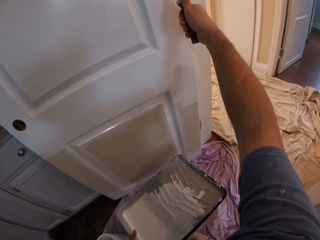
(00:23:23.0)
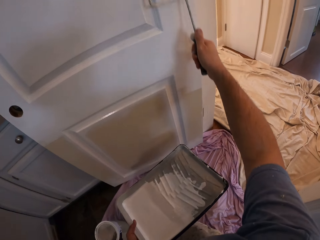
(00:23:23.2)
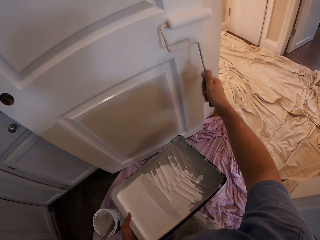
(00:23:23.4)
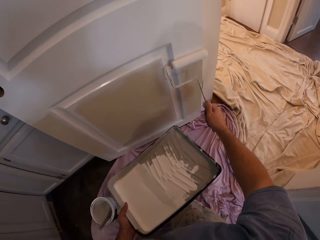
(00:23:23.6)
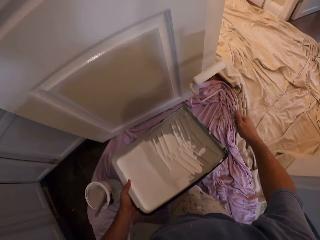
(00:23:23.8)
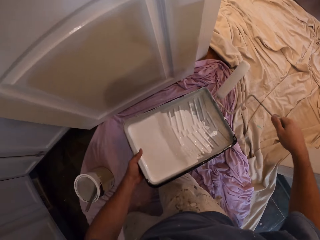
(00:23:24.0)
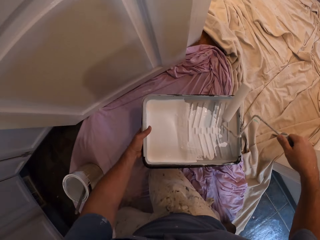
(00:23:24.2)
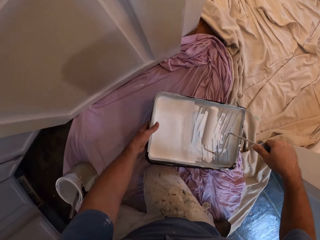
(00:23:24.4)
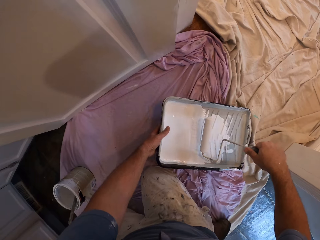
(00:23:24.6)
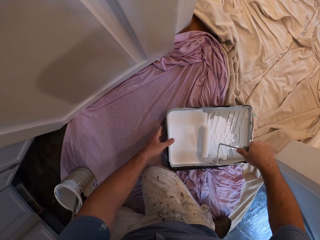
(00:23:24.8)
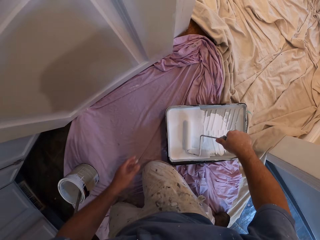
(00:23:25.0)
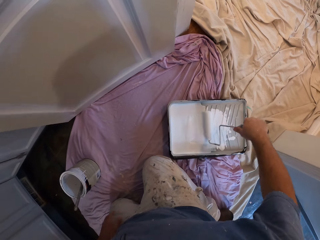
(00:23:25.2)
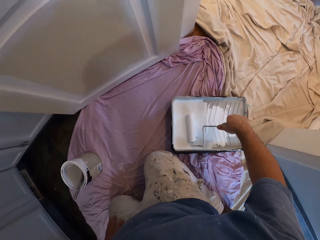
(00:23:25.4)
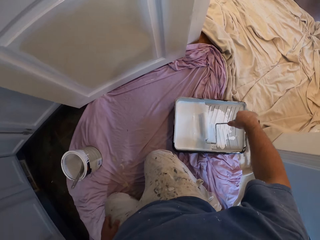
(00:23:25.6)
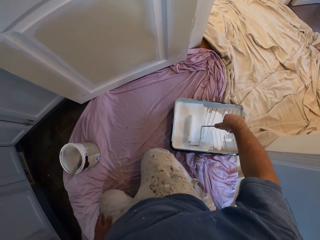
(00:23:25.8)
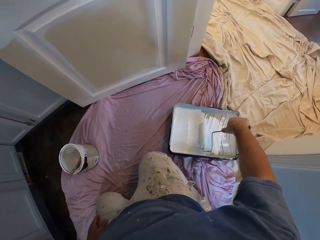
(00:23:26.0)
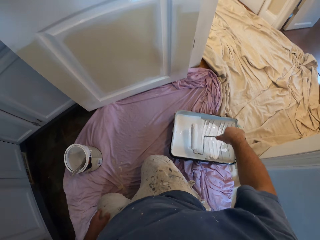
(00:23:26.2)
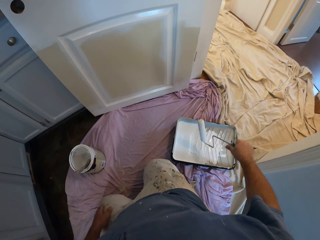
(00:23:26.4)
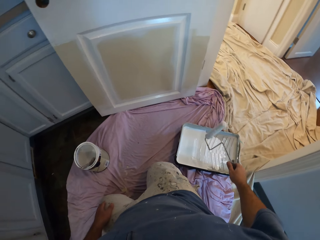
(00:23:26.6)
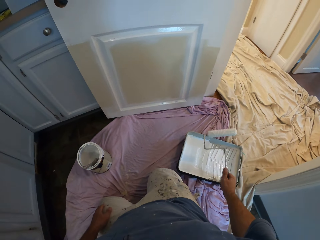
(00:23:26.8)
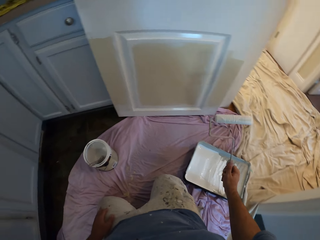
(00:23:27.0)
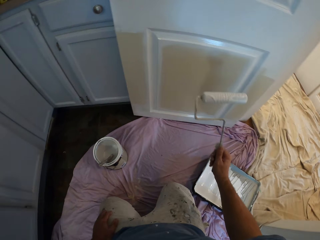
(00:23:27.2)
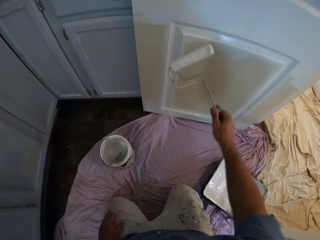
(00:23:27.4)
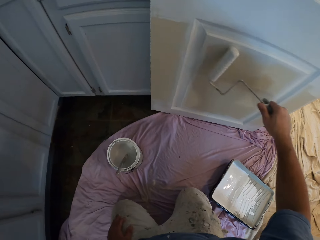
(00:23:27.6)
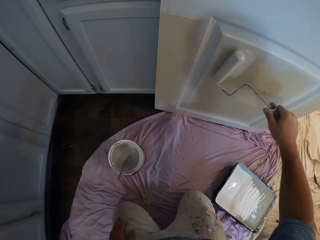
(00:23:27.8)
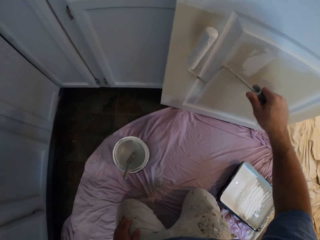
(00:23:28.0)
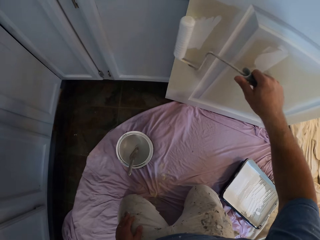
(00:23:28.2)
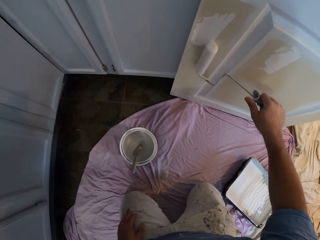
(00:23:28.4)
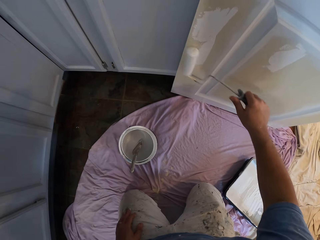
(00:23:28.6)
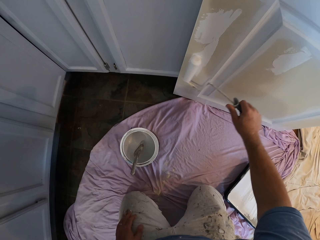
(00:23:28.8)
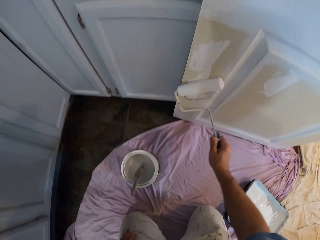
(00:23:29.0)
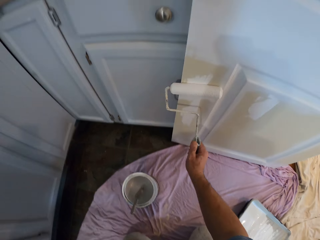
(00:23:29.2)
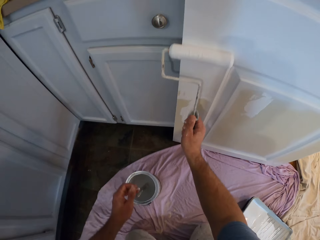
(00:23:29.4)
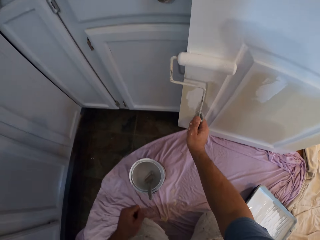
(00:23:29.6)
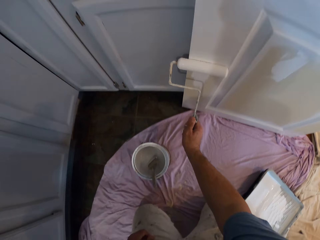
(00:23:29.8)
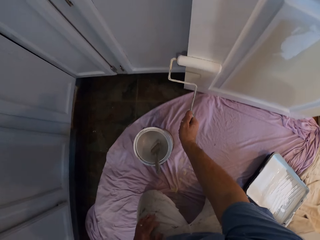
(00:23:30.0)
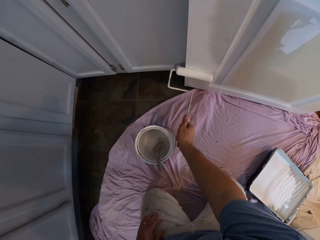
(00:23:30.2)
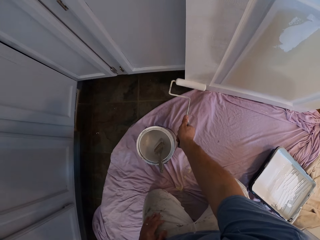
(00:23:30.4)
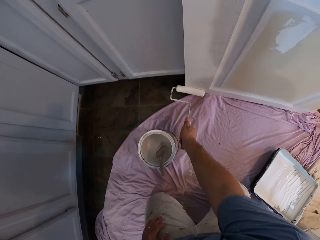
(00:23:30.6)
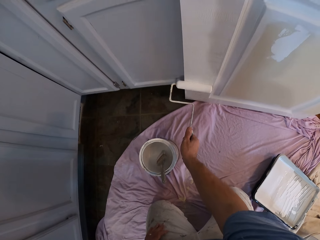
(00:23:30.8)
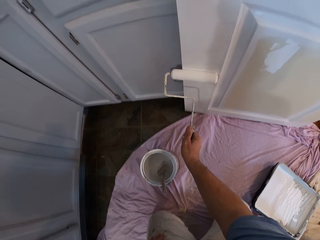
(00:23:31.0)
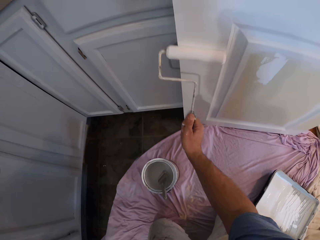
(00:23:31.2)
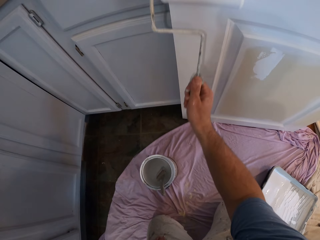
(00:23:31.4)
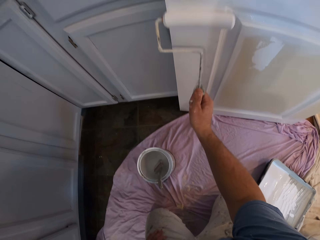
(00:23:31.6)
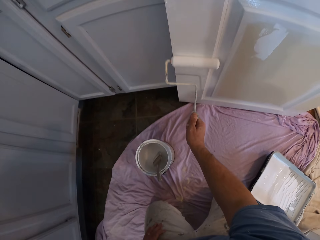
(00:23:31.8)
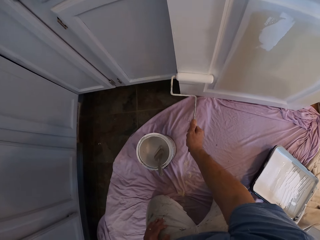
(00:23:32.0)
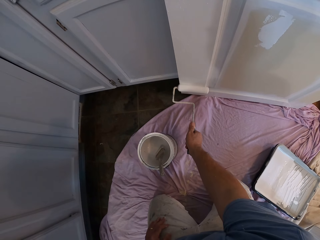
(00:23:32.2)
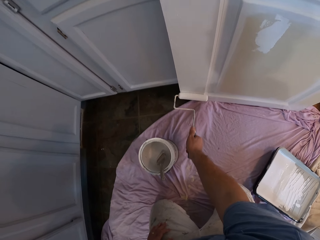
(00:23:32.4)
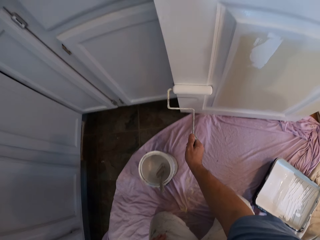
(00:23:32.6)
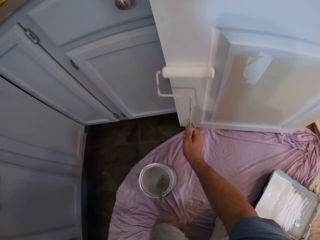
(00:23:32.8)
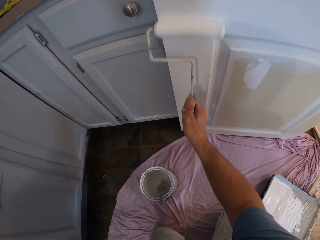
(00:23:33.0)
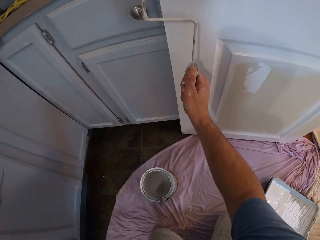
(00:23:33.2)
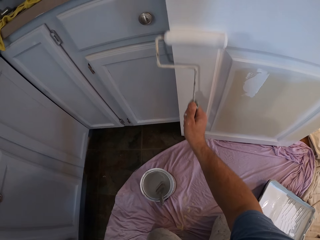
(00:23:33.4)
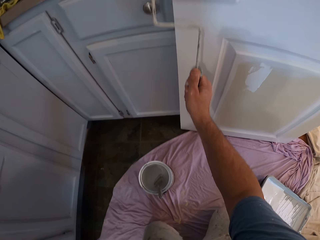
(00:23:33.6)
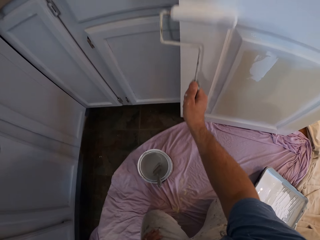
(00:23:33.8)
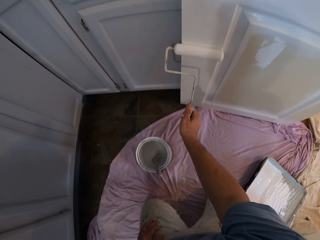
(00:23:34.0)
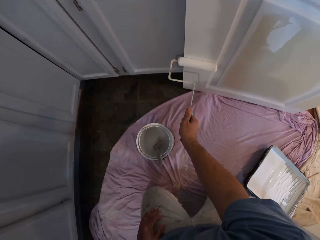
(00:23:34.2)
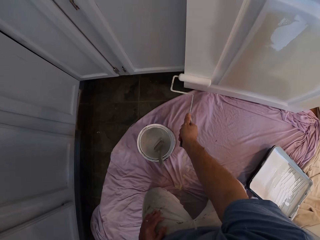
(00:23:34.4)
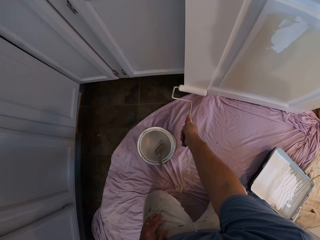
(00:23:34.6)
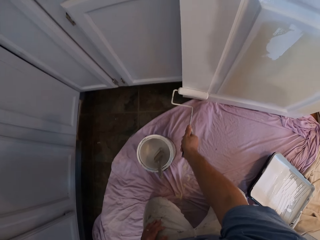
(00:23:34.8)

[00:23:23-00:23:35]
The camera wearer drops the paint tray in his hand on the floor. He moves the roller paint brush or paint roller inside the paint in his hand. He removes the paint roller from the paint. He paints the room door with the roller paint brush.

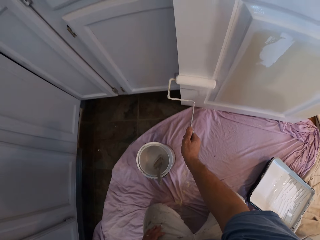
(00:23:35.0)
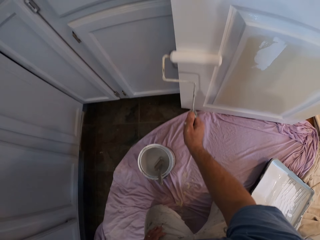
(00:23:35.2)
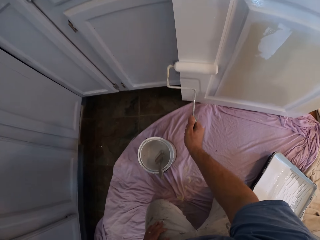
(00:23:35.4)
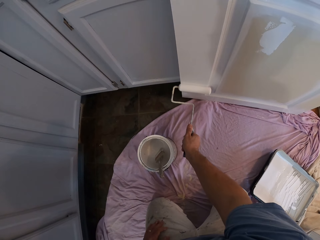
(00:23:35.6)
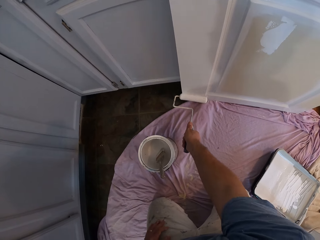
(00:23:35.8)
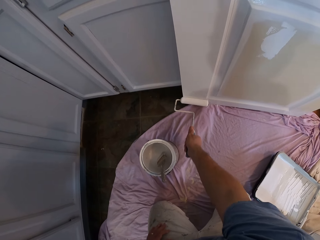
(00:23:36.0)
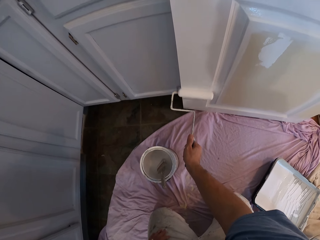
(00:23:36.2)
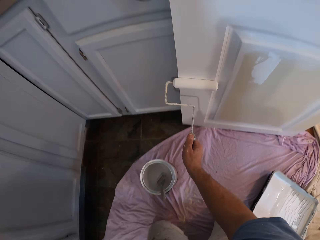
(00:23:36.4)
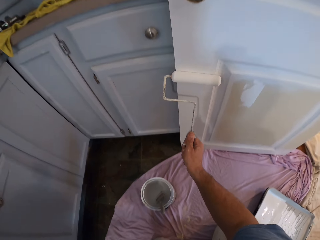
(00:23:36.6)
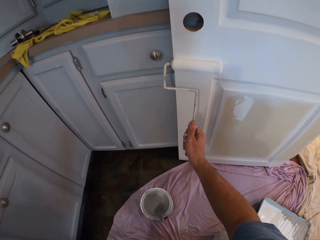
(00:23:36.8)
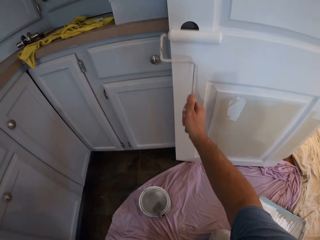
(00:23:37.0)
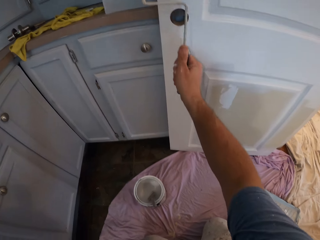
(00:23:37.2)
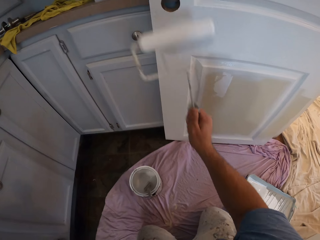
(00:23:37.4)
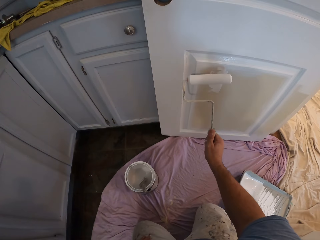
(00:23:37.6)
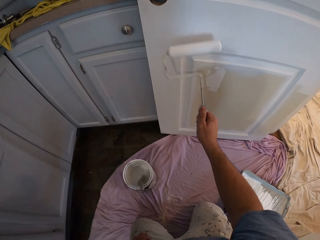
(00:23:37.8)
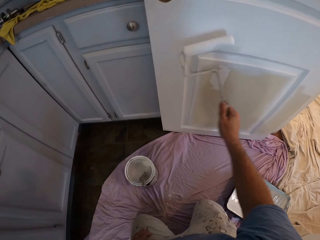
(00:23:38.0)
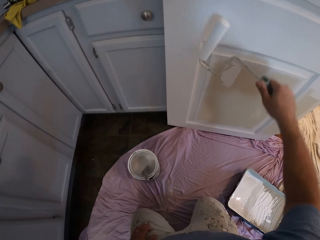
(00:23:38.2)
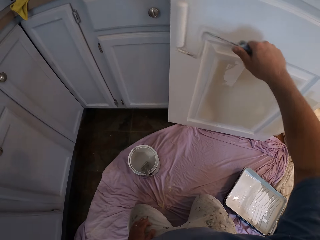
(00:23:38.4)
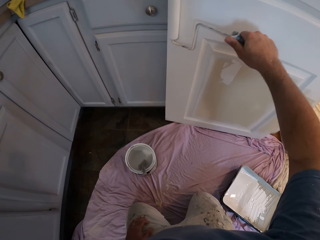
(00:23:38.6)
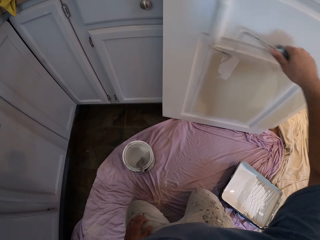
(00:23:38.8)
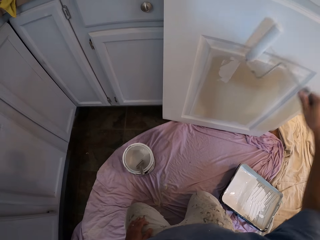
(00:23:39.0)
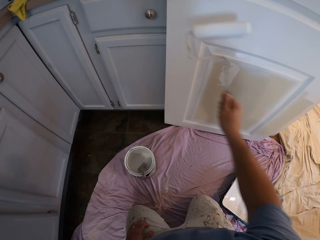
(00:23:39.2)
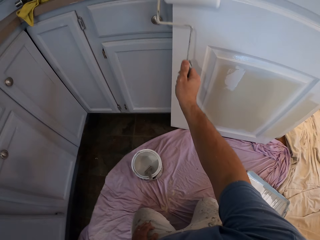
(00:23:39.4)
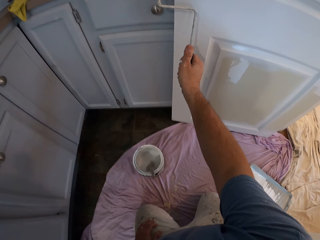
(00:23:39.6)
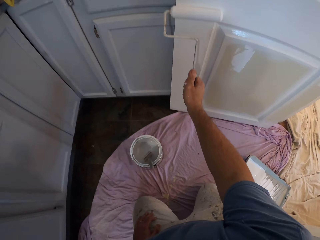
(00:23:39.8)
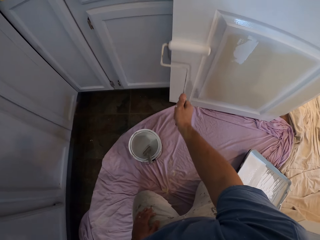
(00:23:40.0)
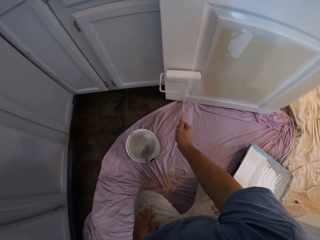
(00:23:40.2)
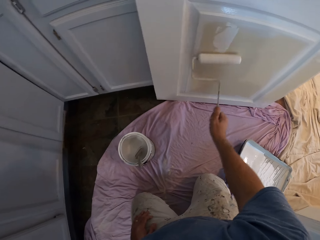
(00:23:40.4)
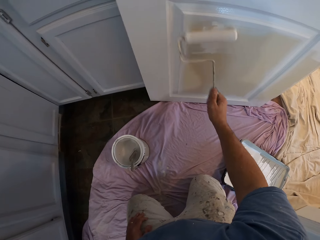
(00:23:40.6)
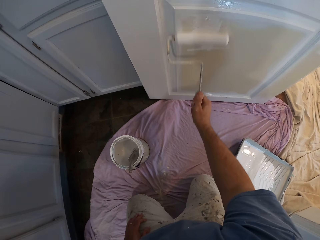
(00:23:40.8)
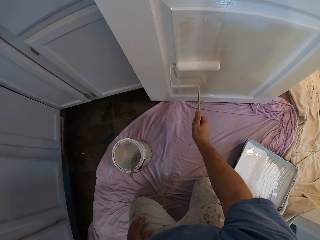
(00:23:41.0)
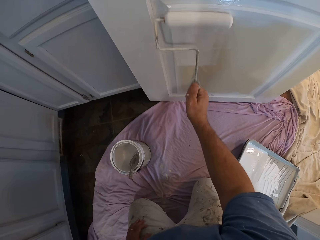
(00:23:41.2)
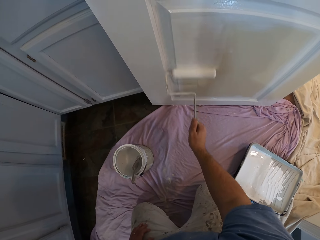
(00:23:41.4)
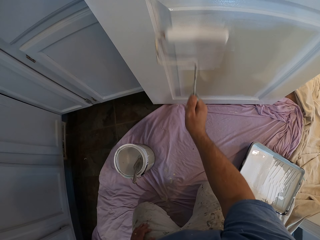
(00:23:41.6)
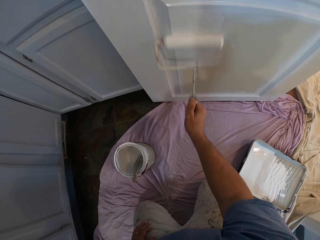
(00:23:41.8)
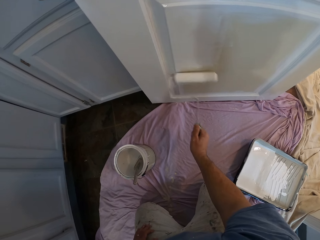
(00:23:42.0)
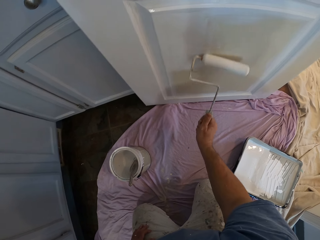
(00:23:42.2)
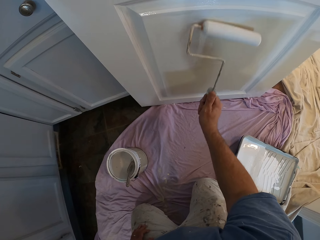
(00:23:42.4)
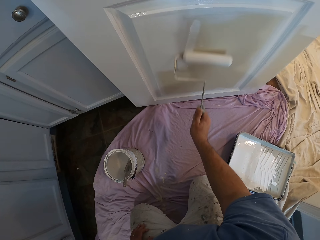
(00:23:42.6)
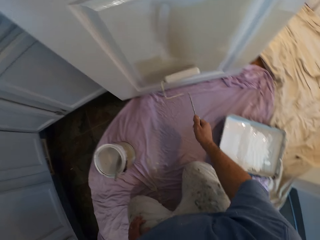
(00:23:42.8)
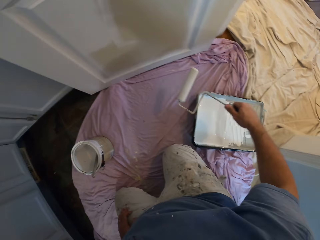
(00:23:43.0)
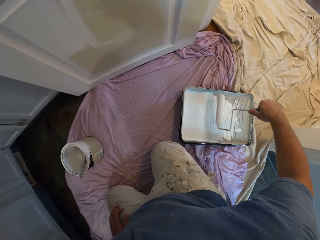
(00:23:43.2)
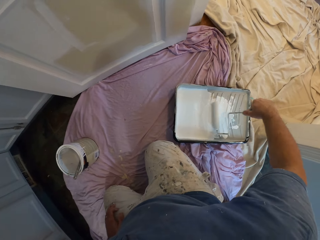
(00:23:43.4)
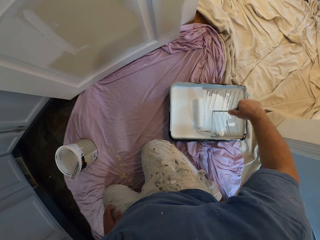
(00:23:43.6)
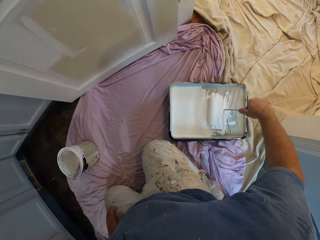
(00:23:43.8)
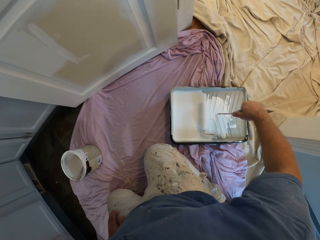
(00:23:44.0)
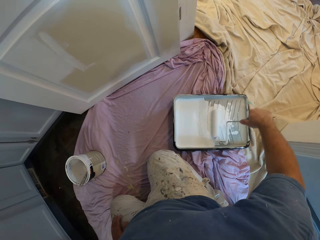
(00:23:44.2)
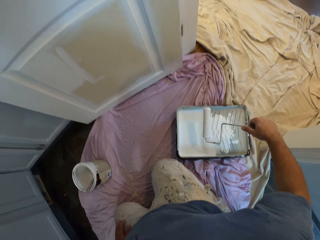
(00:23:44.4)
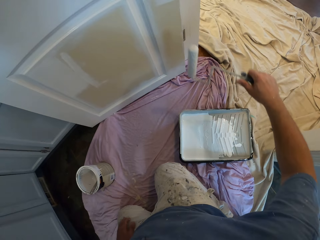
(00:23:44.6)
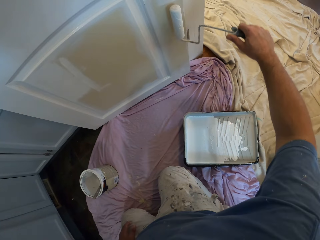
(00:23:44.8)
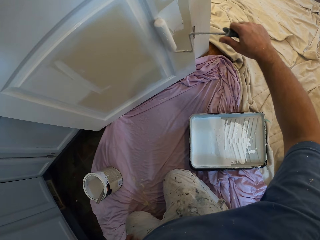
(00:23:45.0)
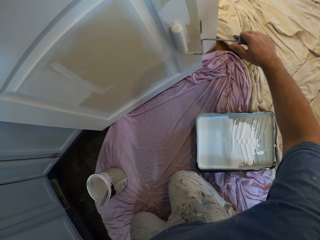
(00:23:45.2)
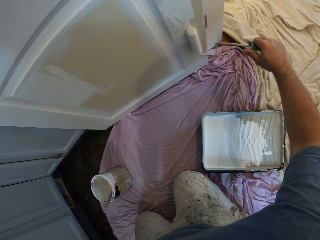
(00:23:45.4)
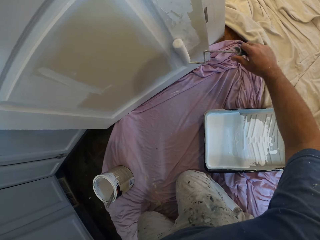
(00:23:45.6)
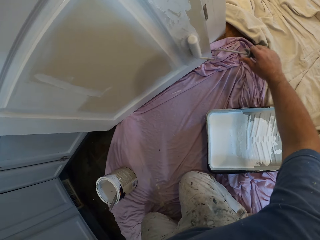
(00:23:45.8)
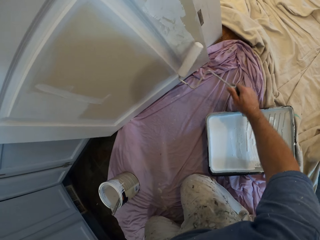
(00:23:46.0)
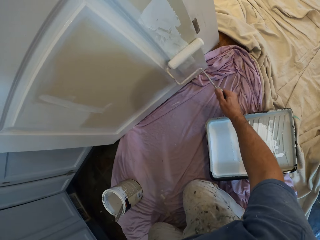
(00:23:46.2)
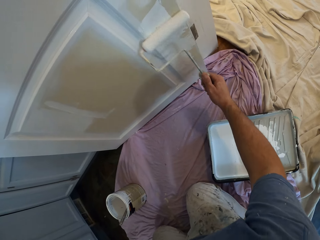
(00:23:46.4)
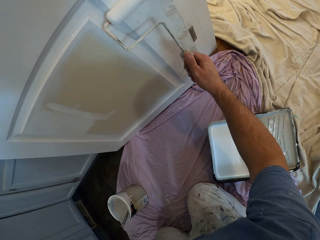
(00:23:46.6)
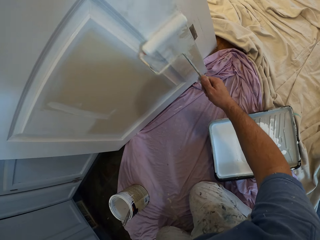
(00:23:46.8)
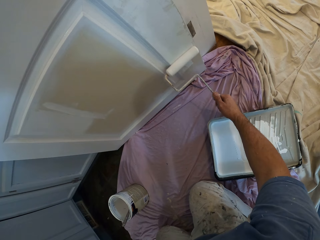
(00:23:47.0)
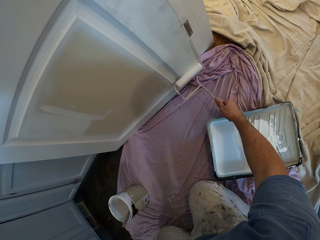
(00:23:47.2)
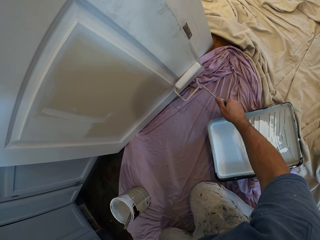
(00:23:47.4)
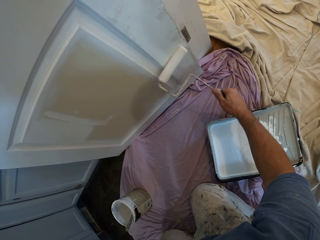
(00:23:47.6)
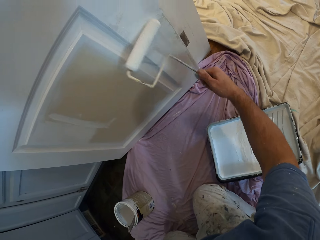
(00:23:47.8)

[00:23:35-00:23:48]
The camera wearer moves the roller paint brush or paint roller inside the paint in his hand. He removes the paint roller from the paint. He paints the room door with the roller paint brush.
